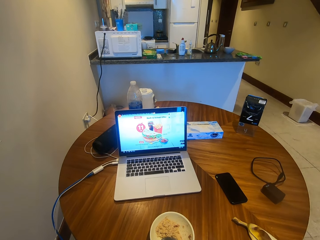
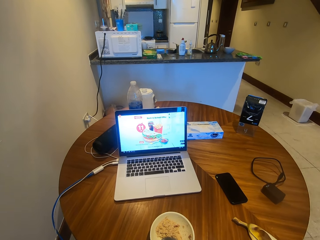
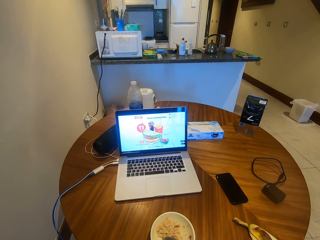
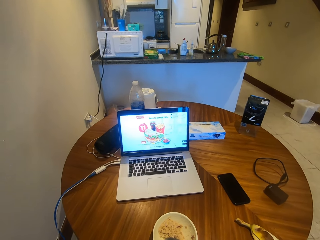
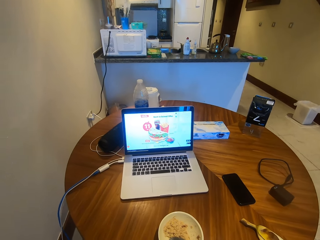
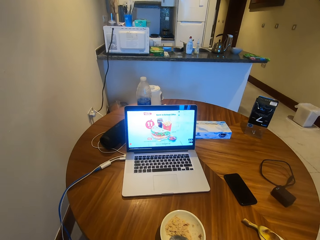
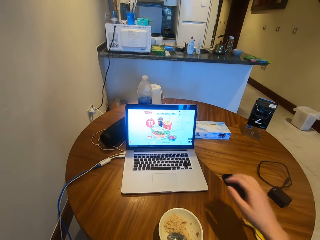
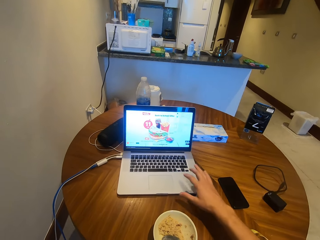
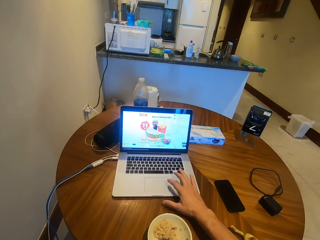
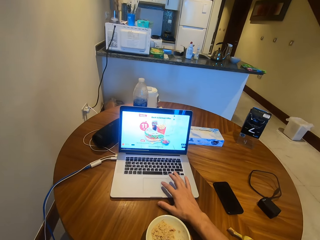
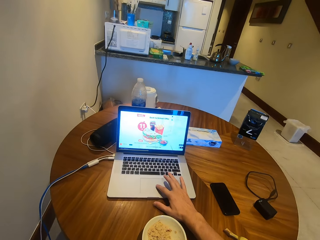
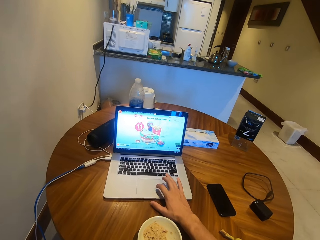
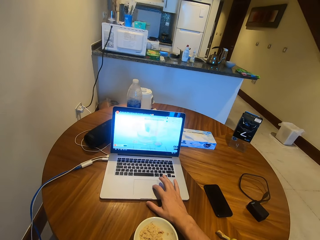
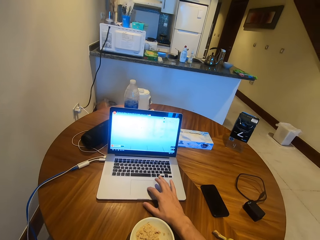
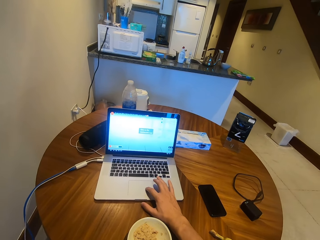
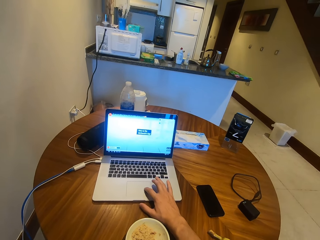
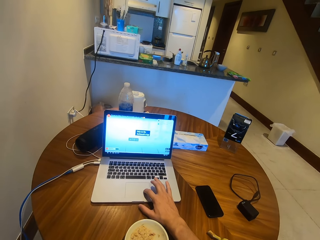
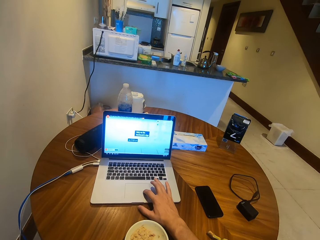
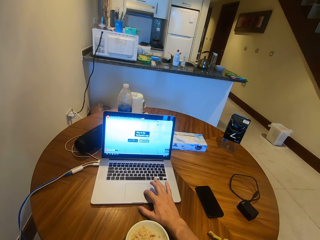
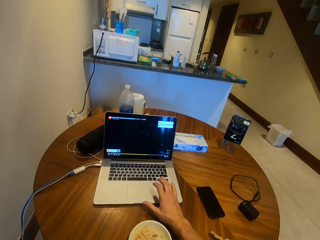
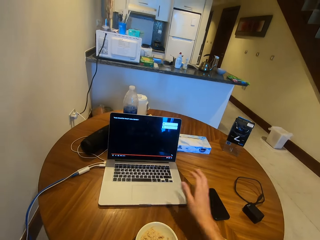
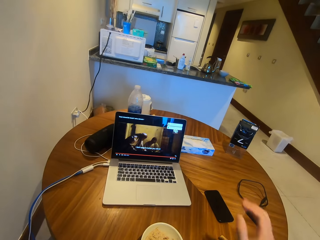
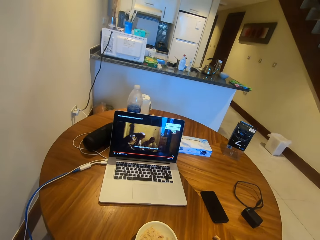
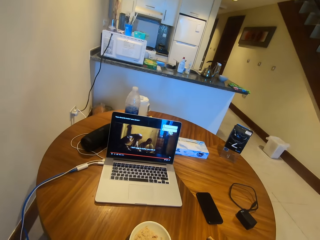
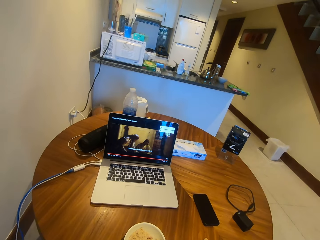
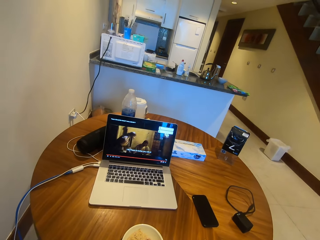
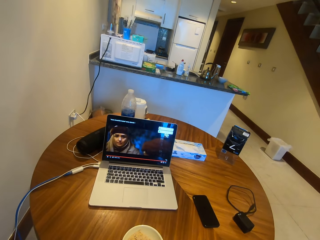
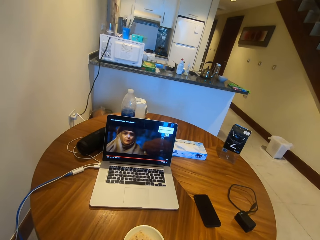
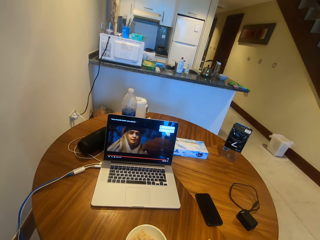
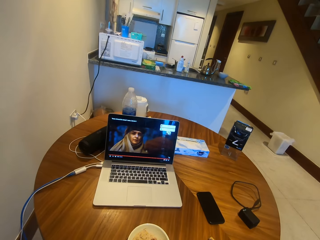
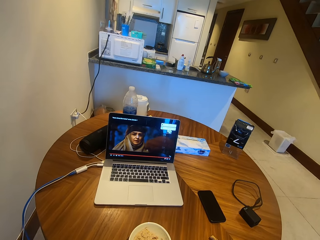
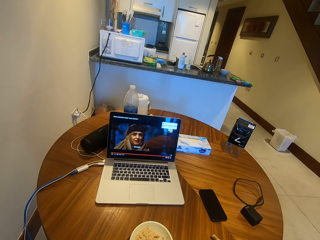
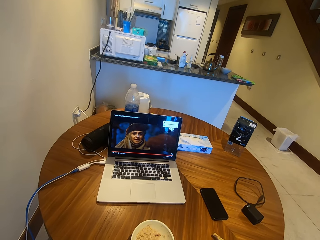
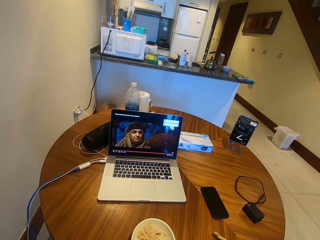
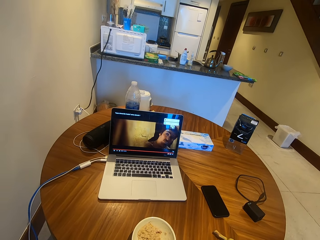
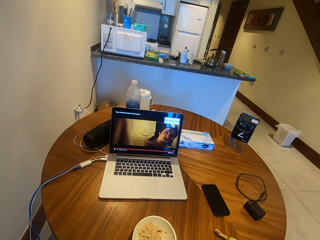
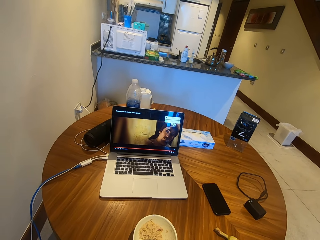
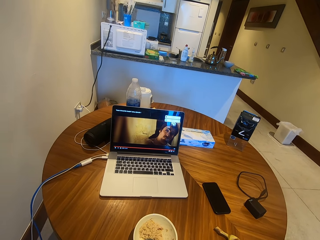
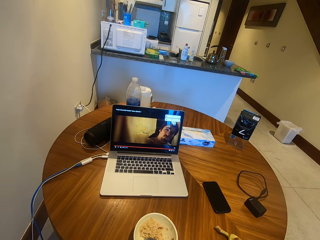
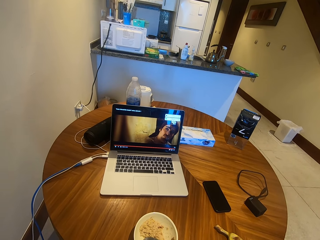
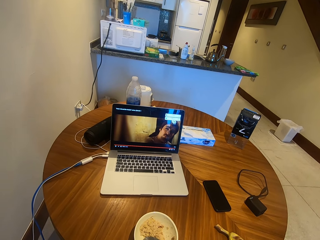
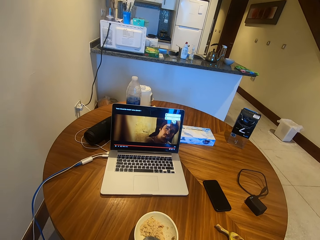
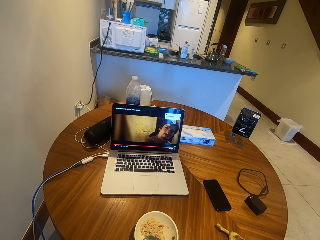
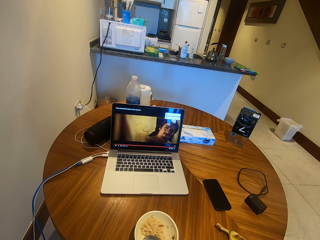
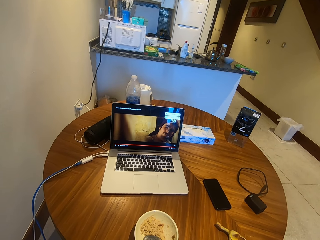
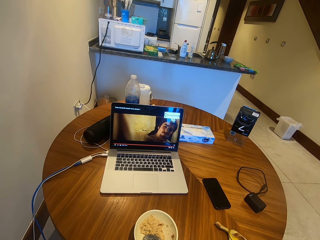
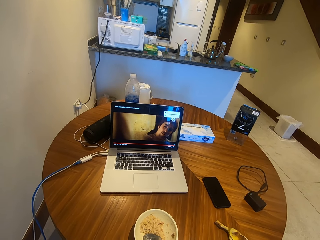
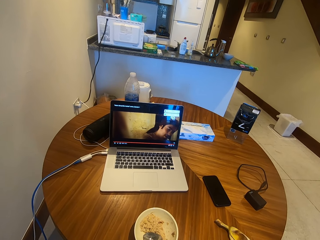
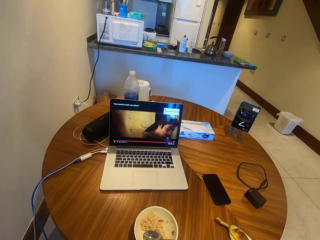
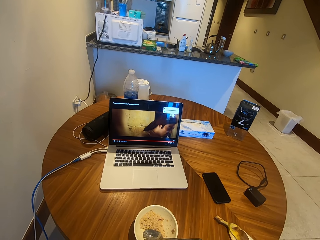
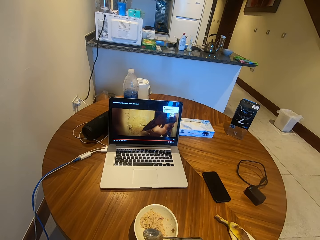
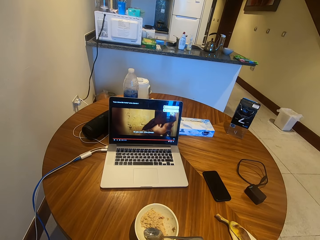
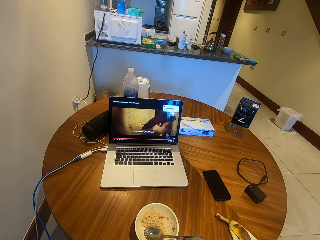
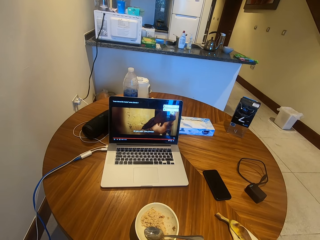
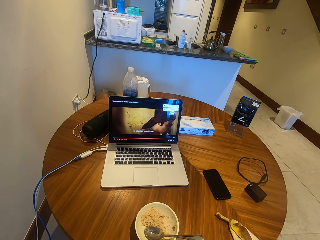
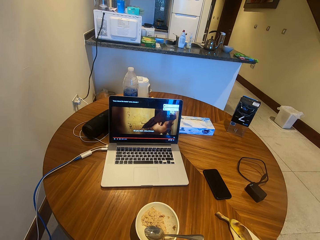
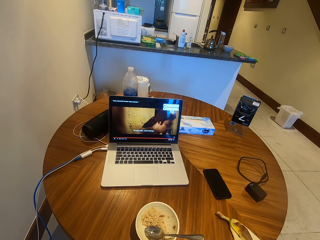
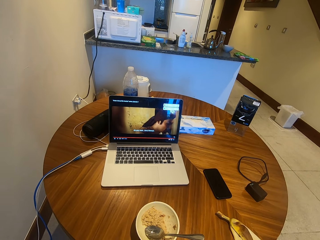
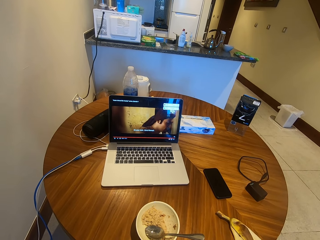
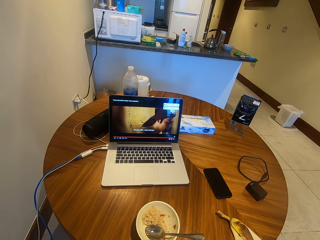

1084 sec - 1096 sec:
The camera wearer moves a hand. They scroll the laptop. They move a hand around the touch pad. They move a hand. They stop to scroll the laptop. They watch a movie from the laptop.

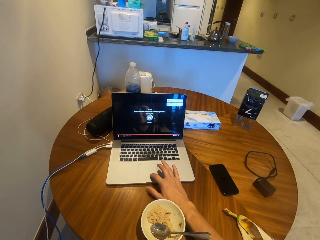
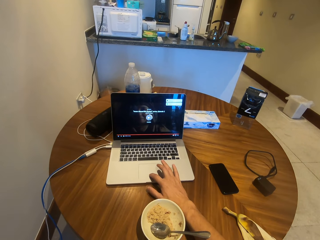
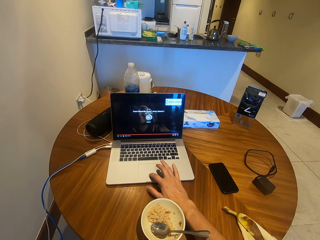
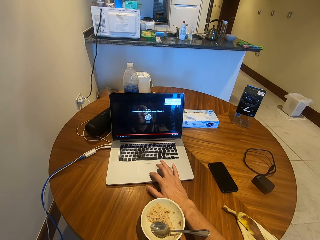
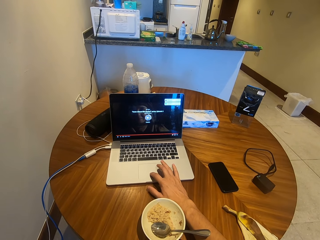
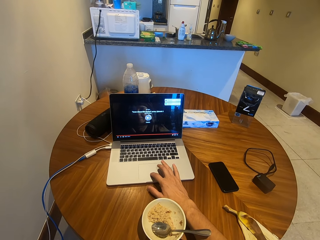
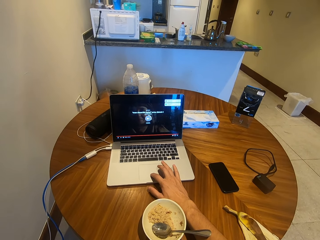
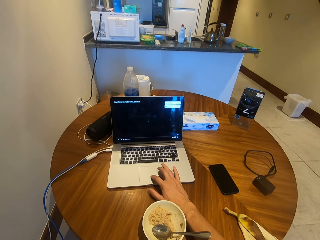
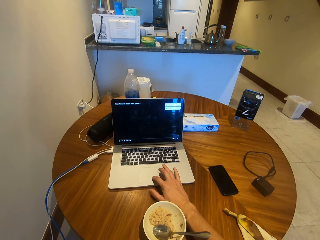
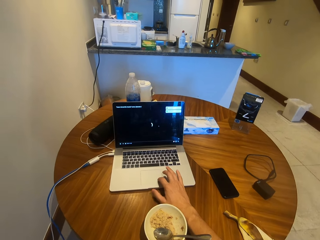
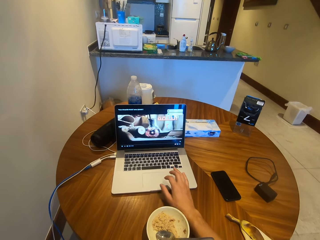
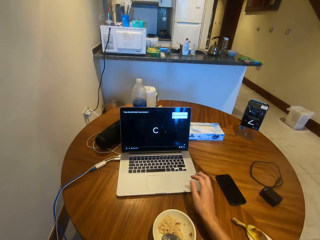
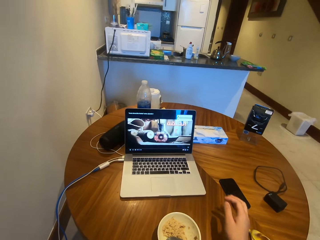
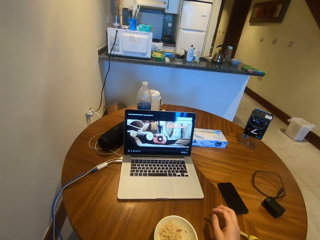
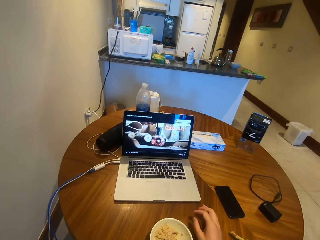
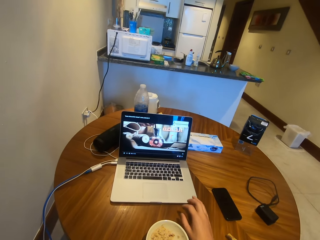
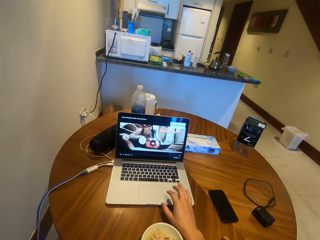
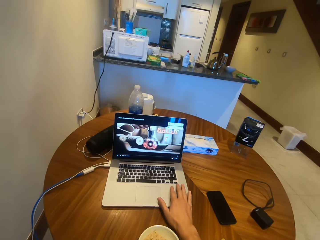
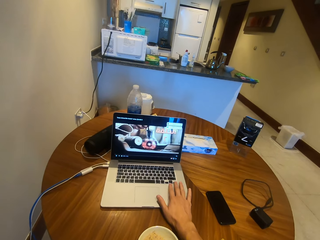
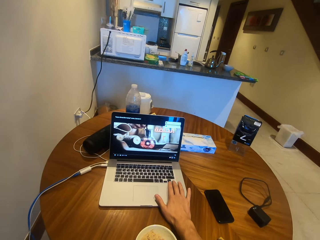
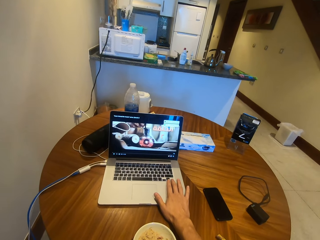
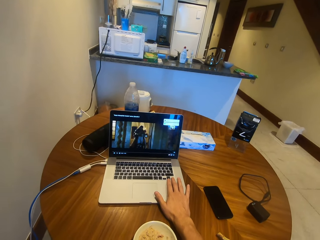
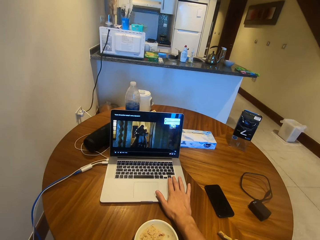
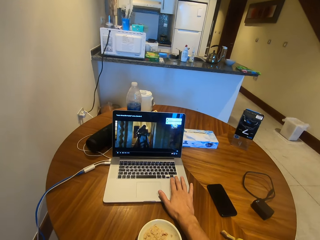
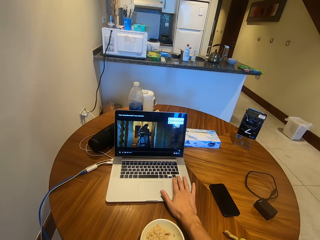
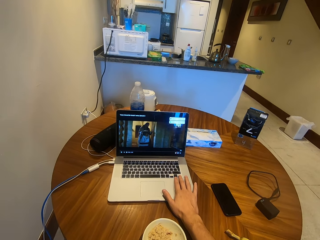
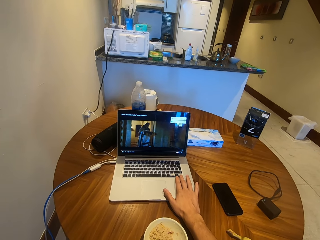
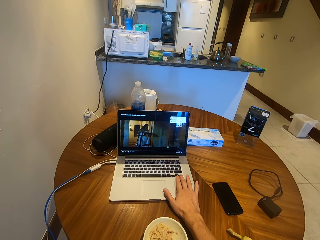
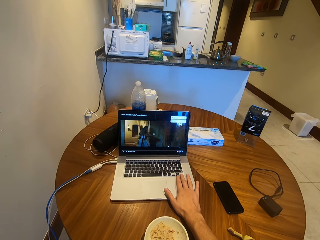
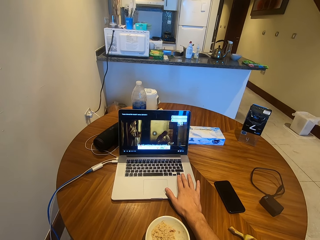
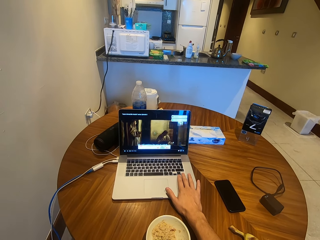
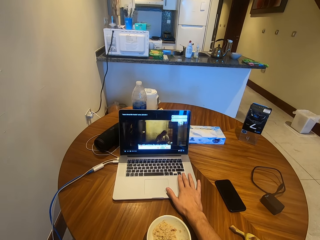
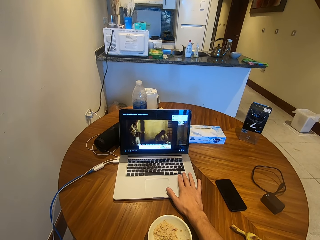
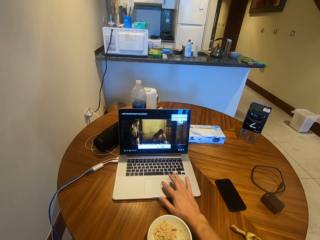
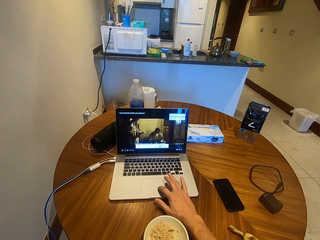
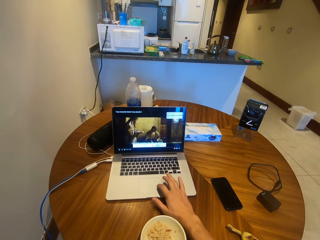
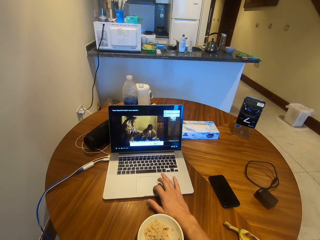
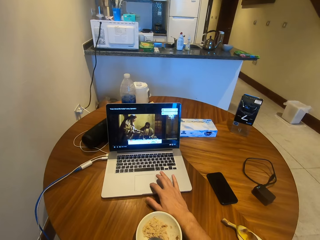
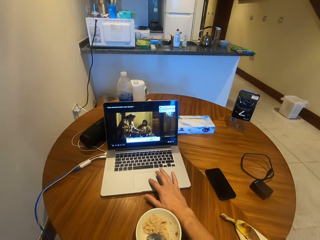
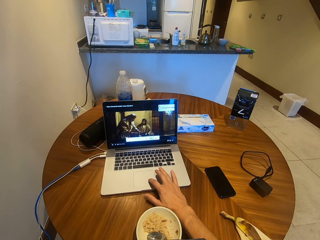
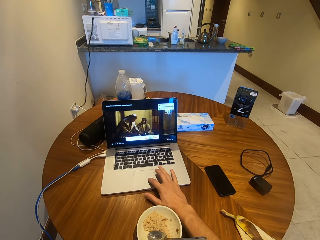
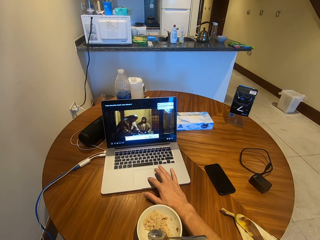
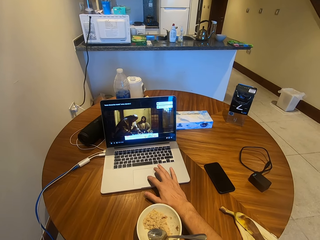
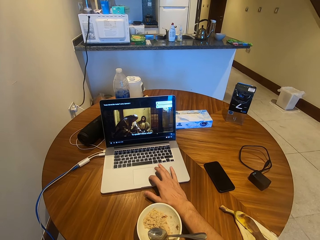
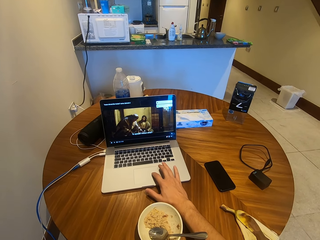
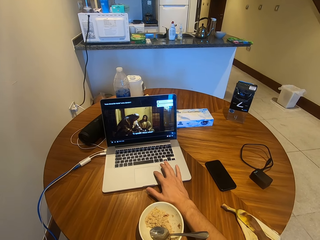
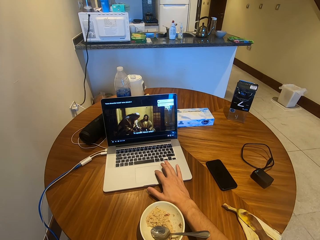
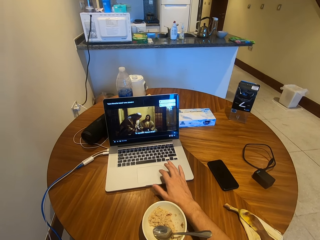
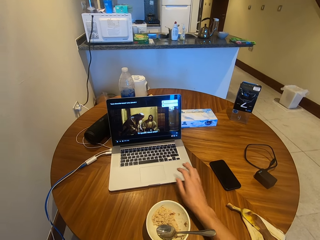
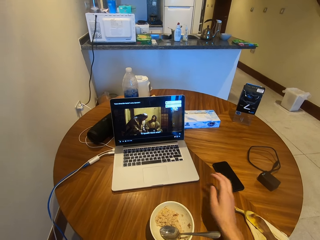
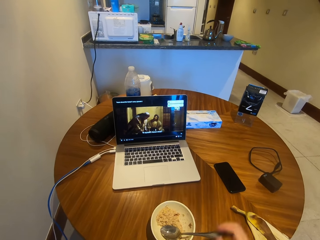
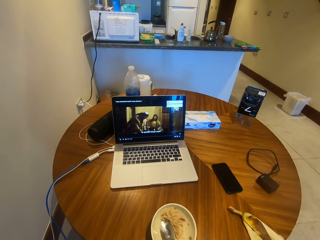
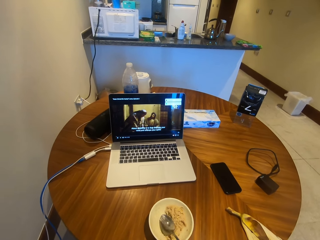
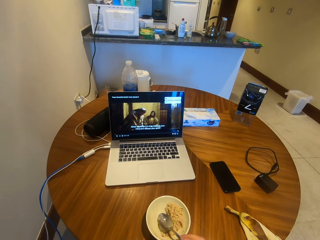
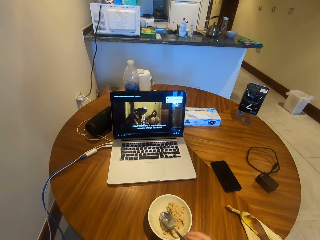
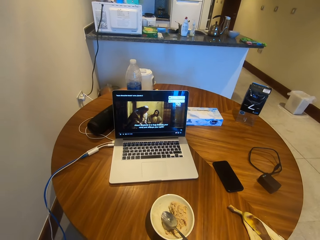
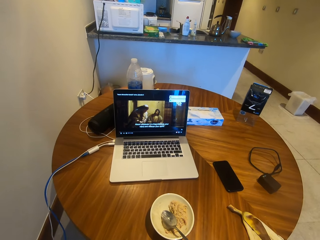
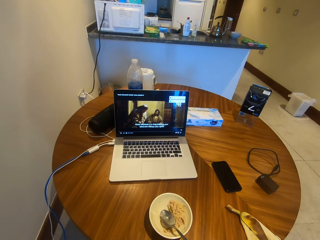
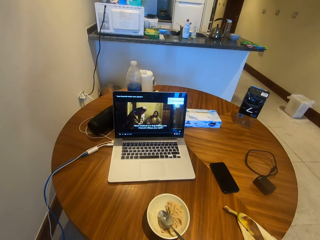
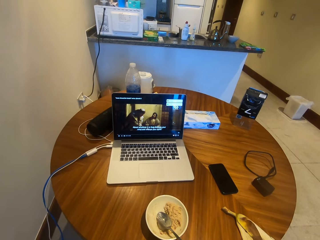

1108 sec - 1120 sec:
The camera wearer moves a hand. They scroll the laptop. They move a hand around the touch pad. They move a hand. They press the keyboard. They move a hand around the touch pad. They stop to scroll the laptop. They move a hand. They move the plate. They watch a movie from the laptop.
